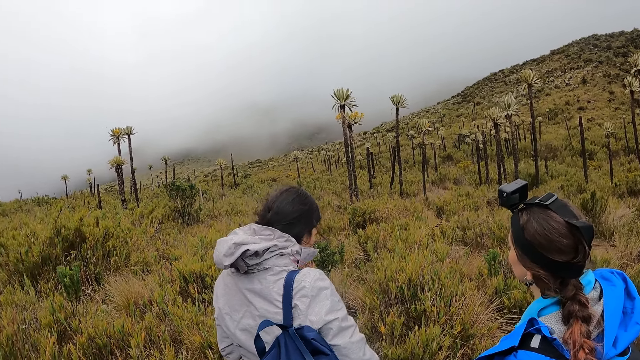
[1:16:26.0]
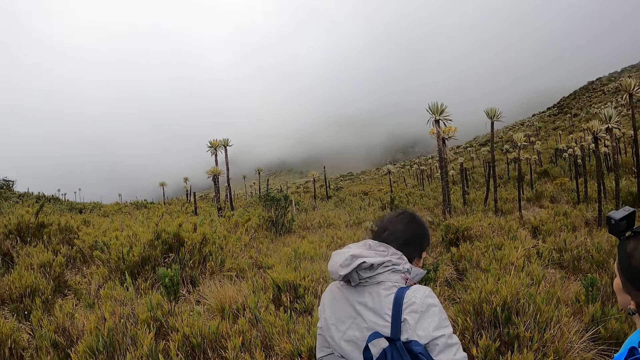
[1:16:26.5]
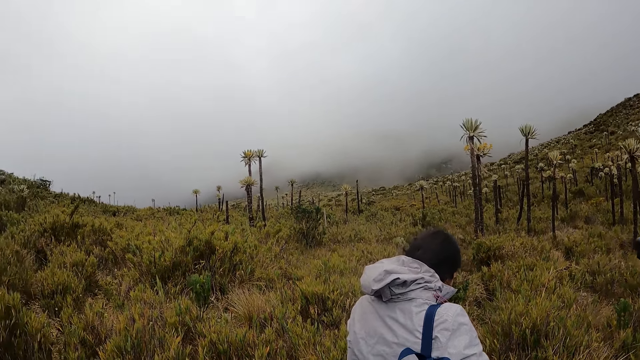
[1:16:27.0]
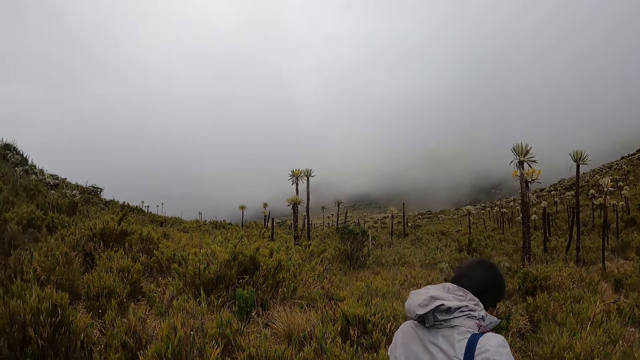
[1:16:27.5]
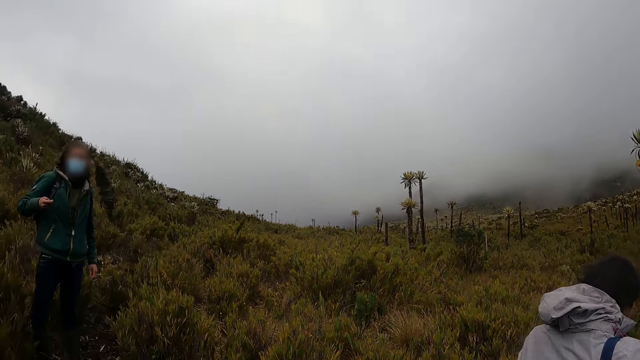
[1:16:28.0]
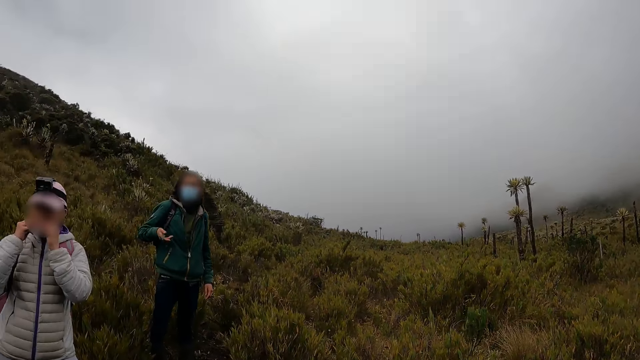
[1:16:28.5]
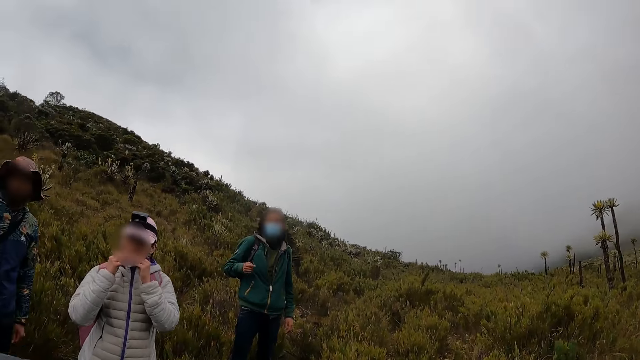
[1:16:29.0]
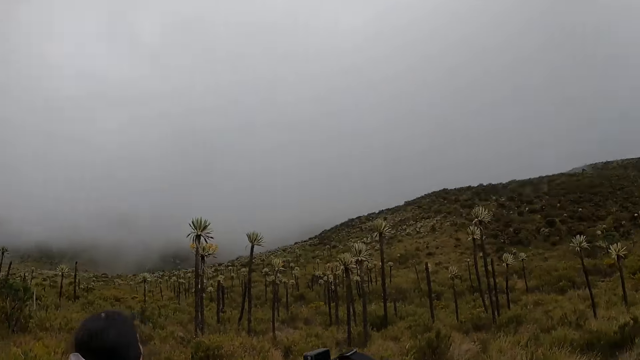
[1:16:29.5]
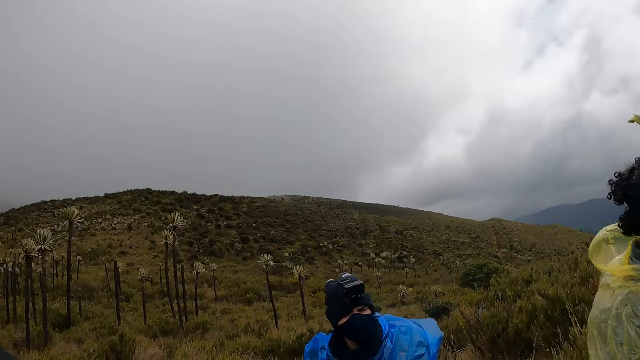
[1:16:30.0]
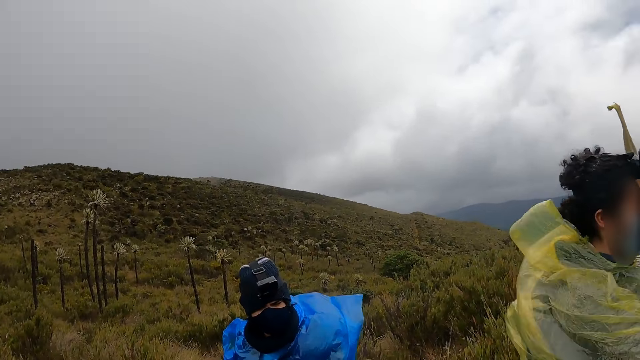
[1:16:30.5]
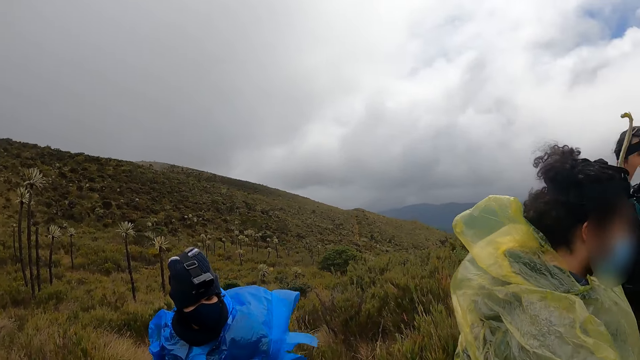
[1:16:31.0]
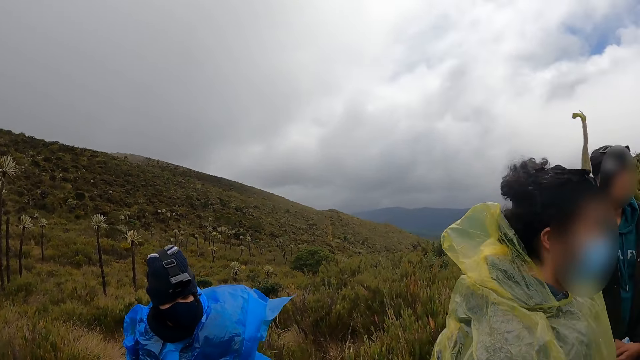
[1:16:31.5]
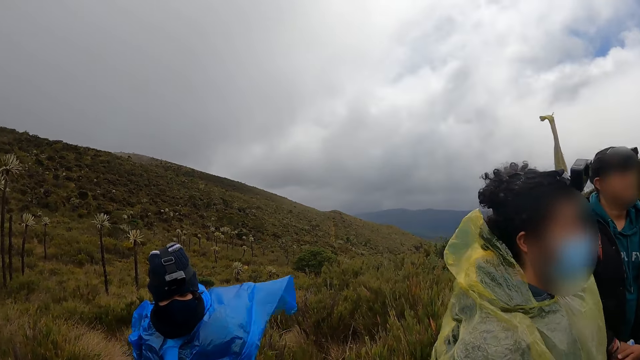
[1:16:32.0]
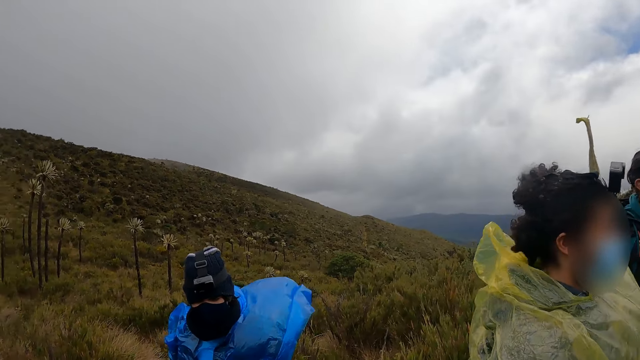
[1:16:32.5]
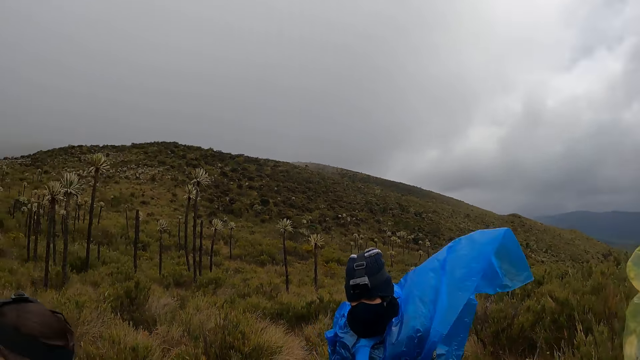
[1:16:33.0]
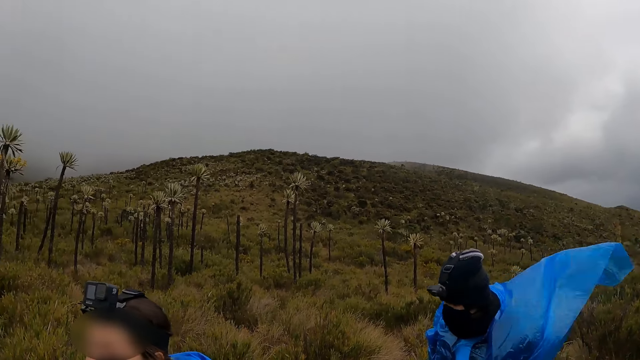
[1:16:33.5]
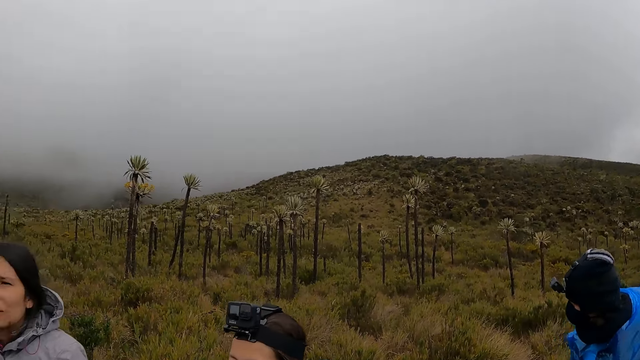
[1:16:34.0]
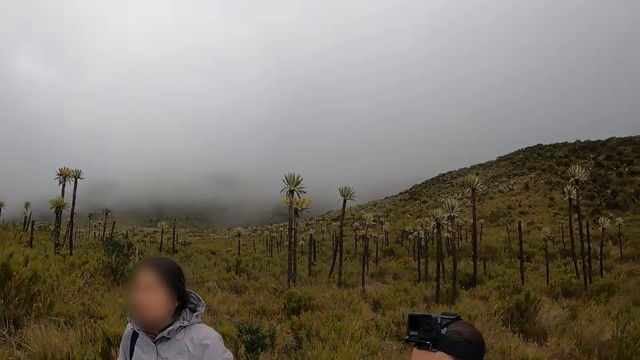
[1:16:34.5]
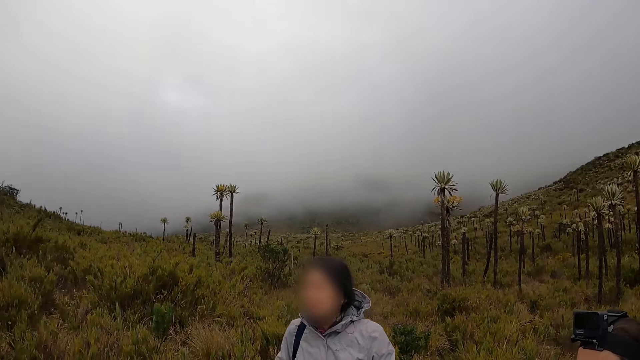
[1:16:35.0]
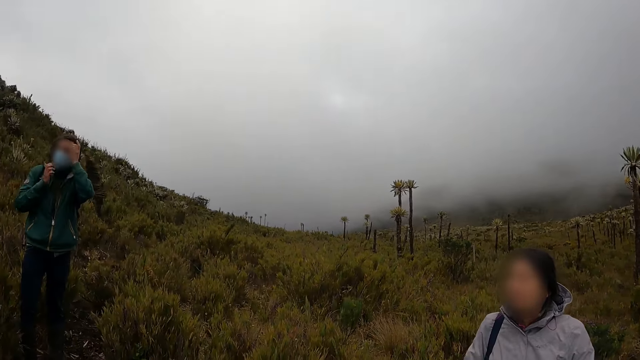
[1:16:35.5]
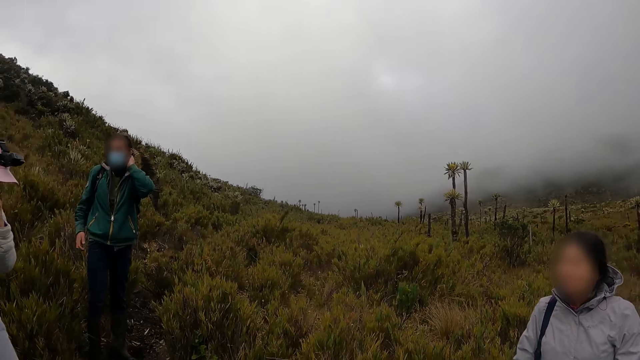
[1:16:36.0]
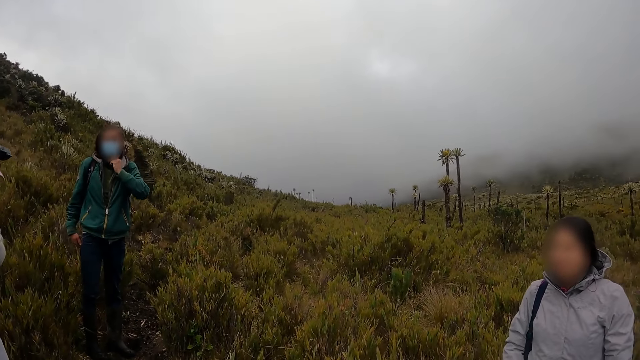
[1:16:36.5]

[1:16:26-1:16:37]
A man looks around the vegetation with a woman. The camera wearer looks around the vegetation.

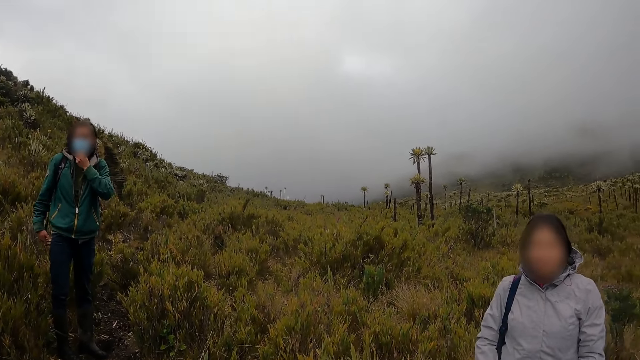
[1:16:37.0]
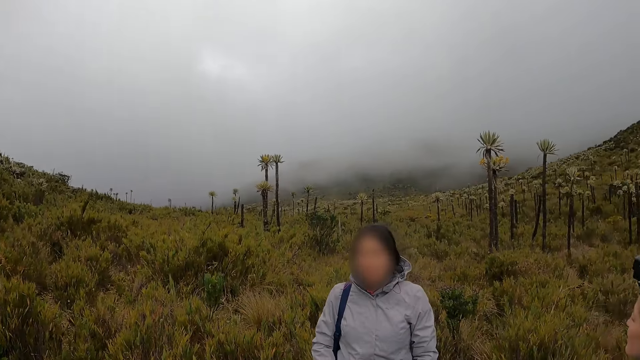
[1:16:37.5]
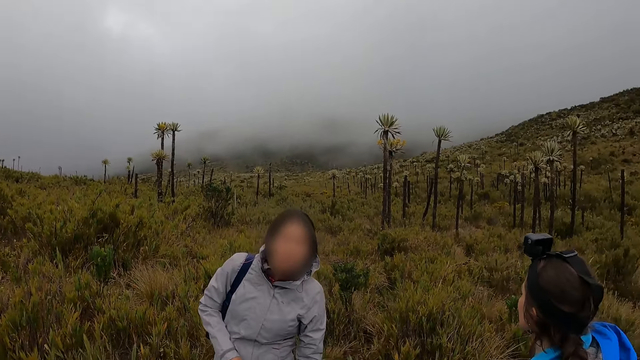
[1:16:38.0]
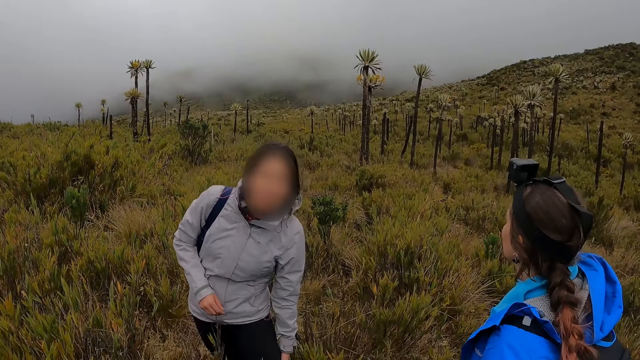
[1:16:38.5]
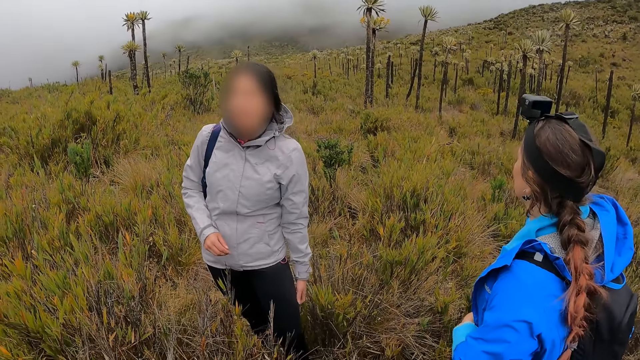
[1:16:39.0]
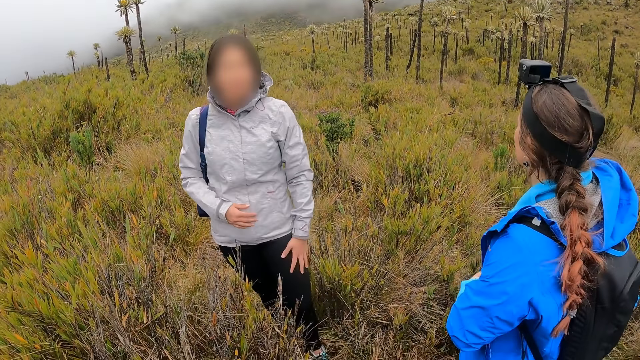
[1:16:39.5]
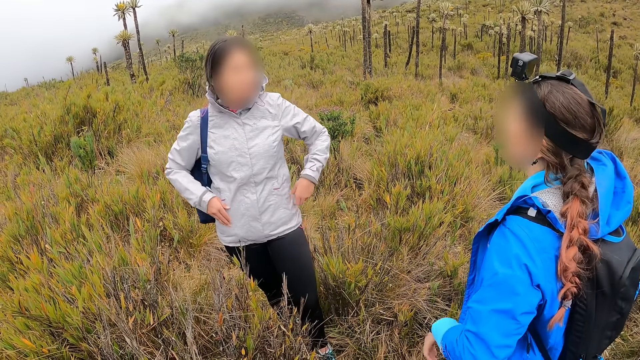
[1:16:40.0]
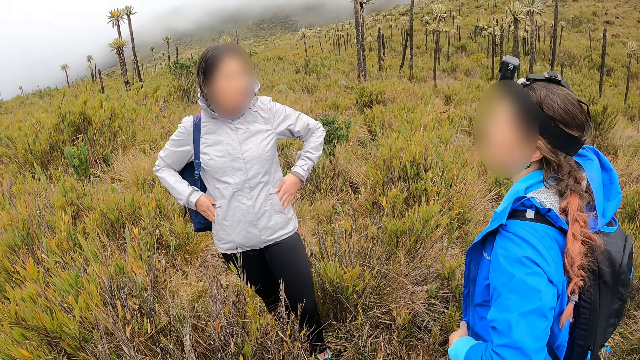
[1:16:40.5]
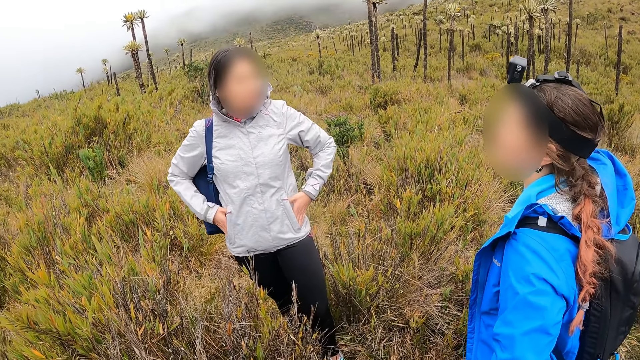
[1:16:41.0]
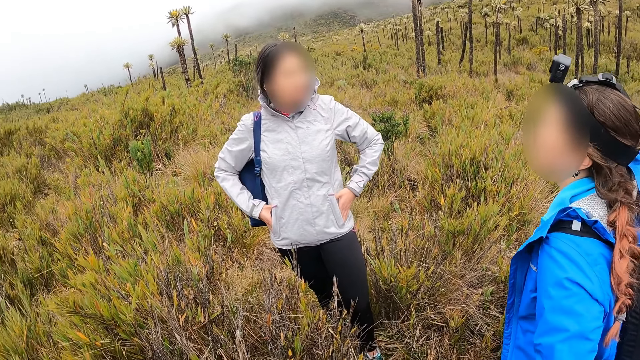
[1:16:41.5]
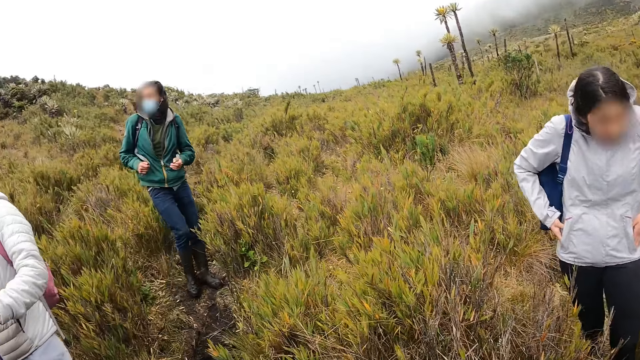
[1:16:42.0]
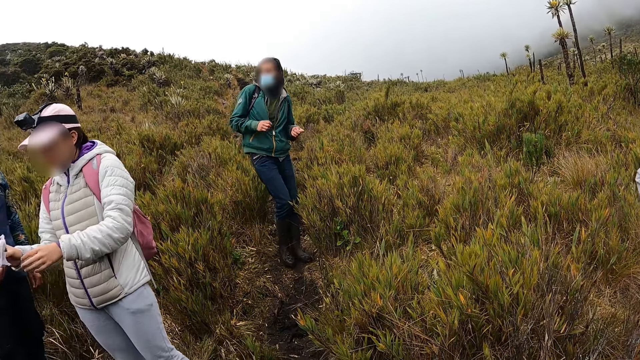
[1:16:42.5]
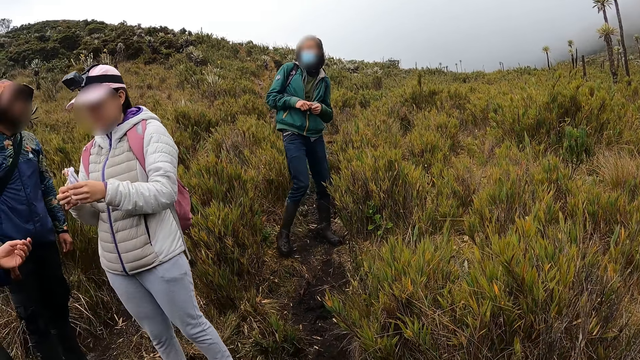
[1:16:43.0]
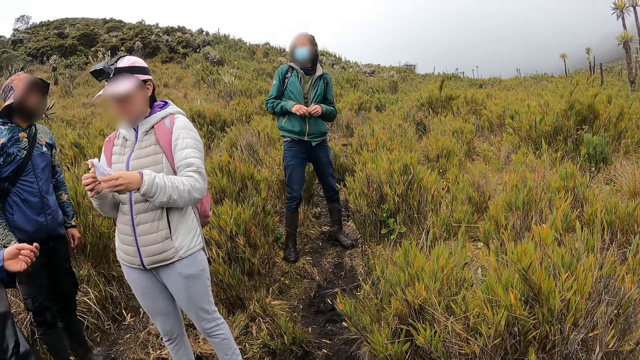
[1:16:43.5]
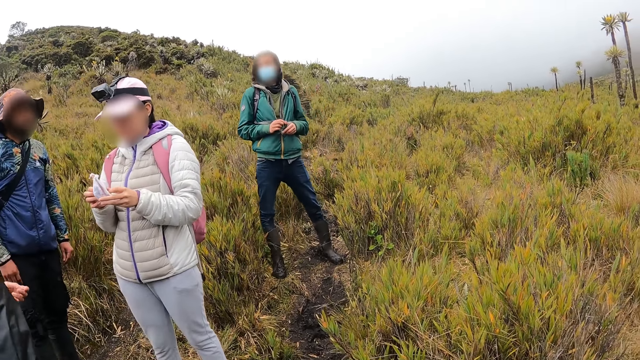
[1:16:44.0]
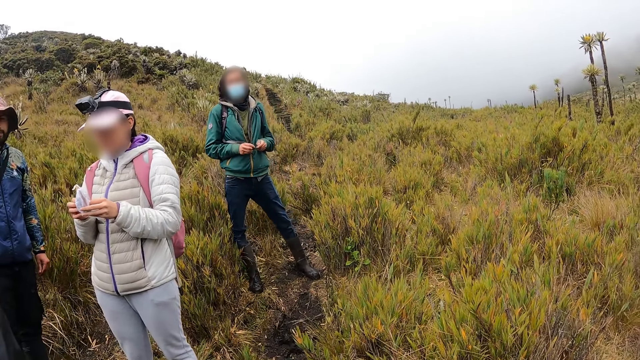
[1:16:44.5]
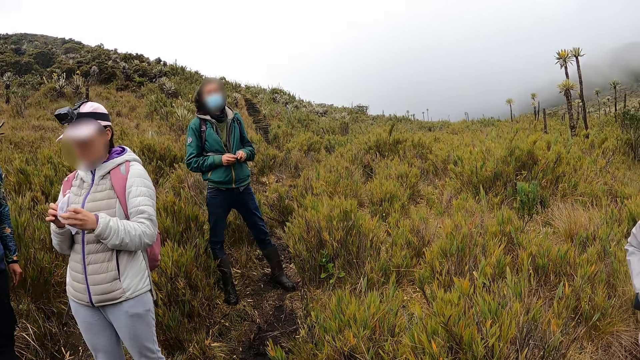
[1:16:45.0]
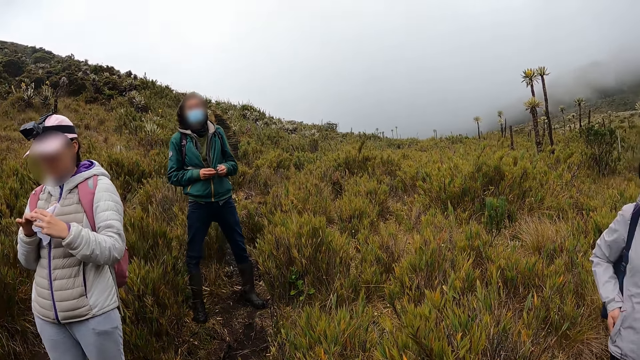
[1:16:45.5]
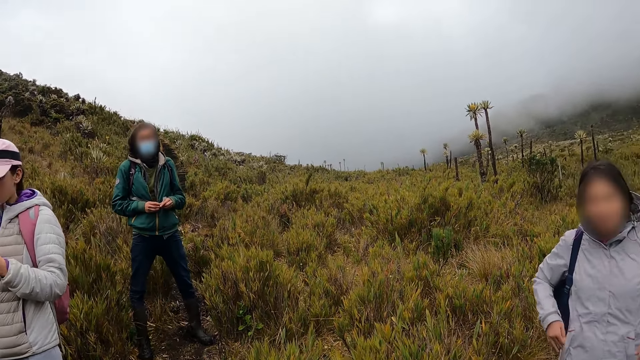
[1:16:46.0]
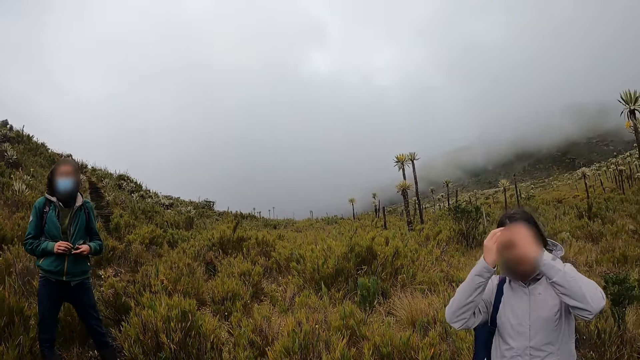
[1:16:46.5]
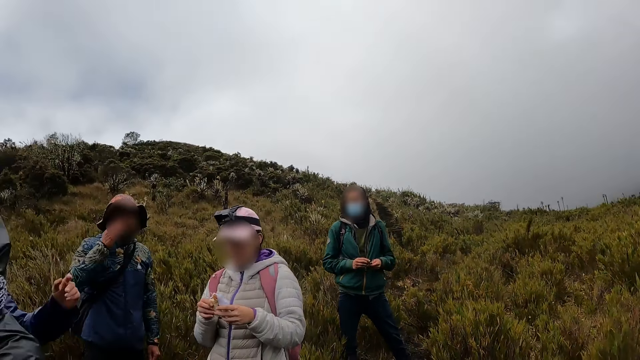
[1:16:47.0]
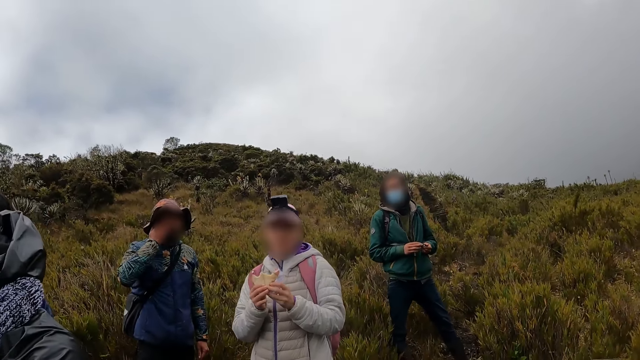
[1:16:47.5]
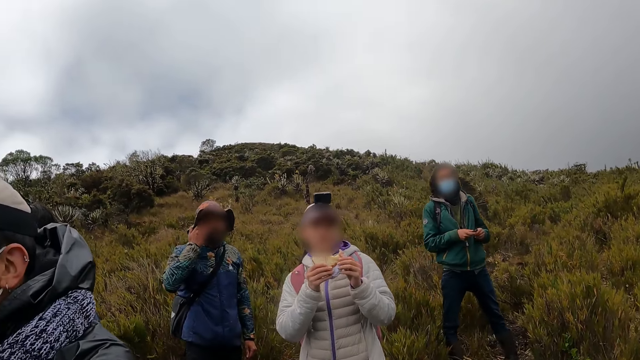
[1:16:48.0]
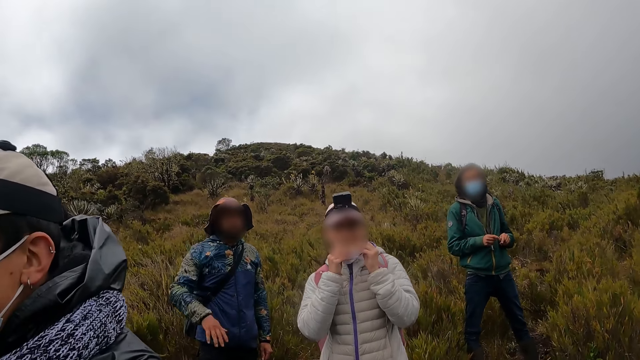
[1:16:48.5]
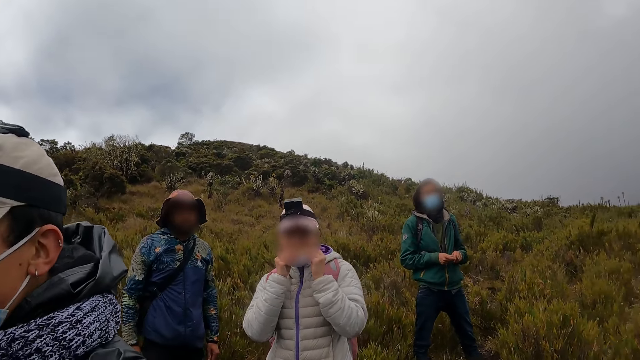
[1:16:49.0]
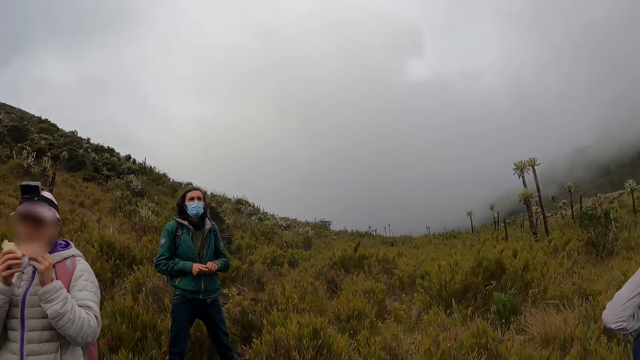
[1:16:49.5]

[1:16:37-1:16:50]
A woman converses with another woman. A third woman holds a mask. A man looks around the vegetation. The camera wearer looks around the vegetation. Another woman touches her hair with both hands. Another man cleans his face with his right hand. A third man eats the snack with both hands.
